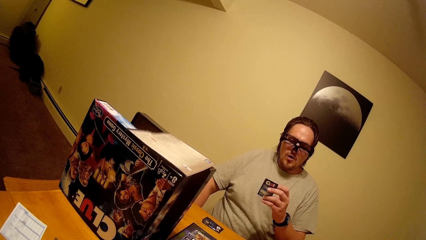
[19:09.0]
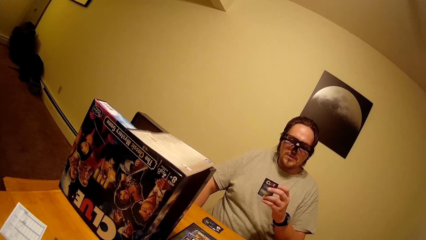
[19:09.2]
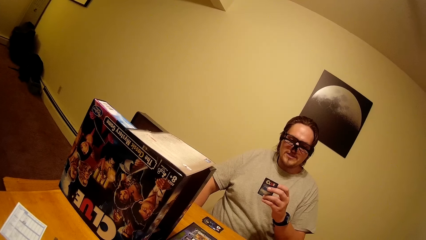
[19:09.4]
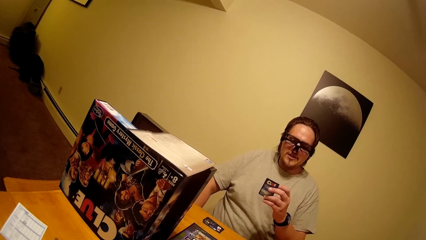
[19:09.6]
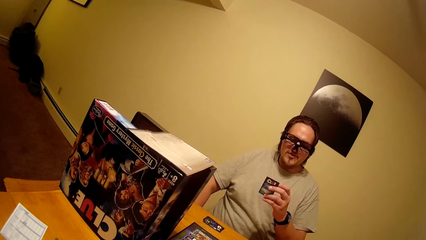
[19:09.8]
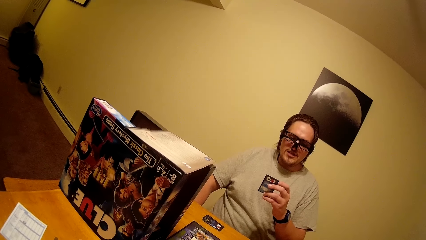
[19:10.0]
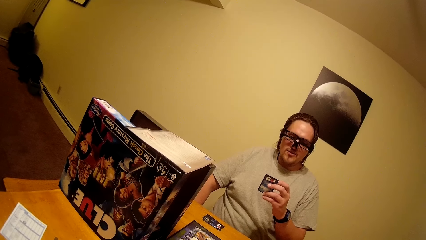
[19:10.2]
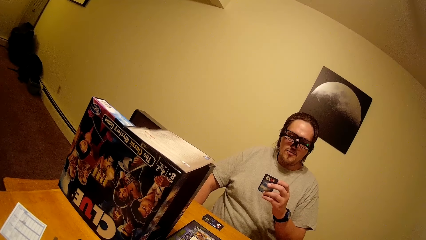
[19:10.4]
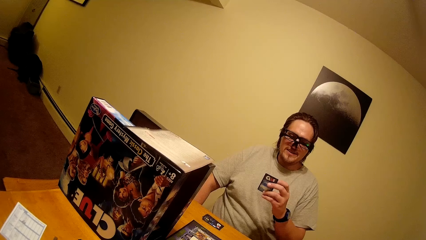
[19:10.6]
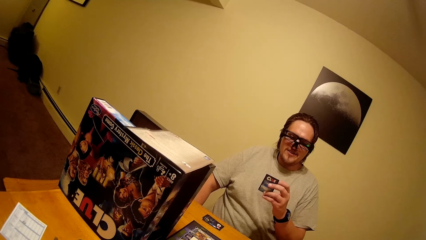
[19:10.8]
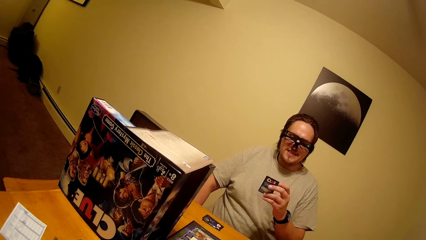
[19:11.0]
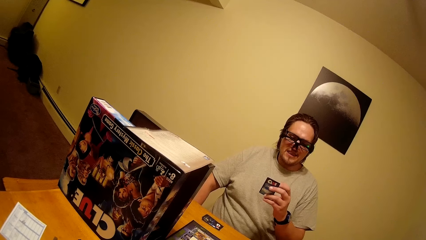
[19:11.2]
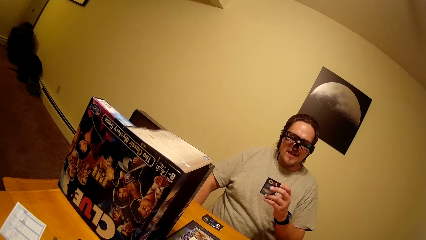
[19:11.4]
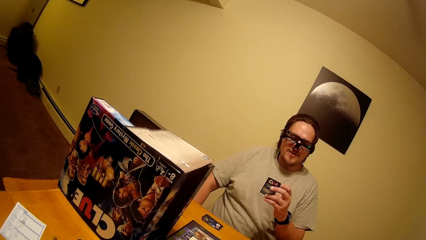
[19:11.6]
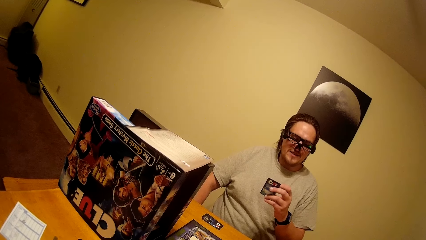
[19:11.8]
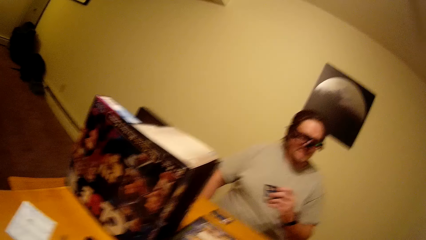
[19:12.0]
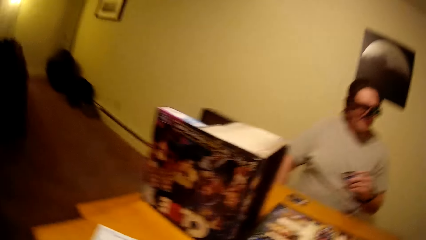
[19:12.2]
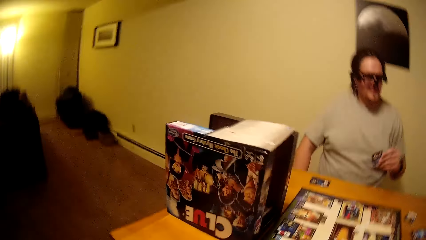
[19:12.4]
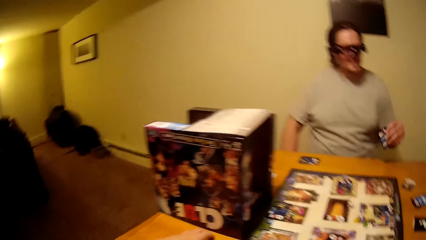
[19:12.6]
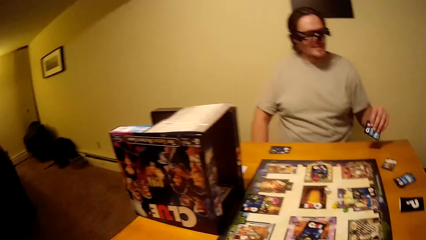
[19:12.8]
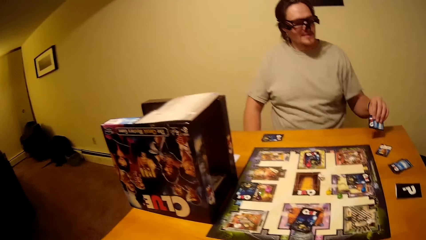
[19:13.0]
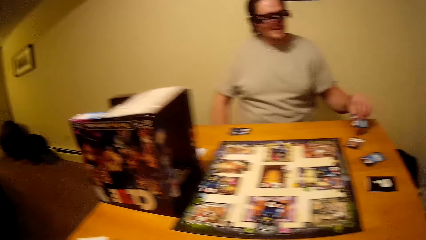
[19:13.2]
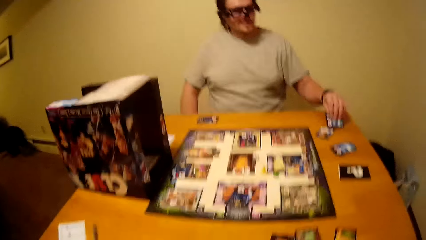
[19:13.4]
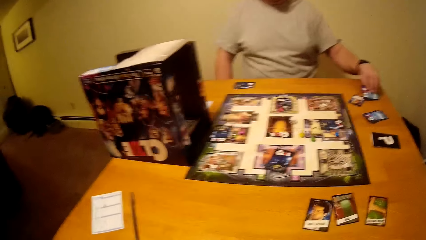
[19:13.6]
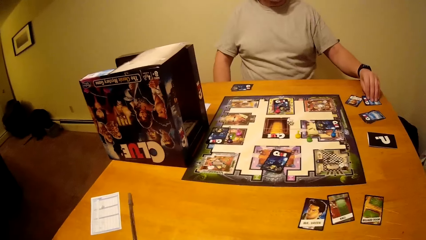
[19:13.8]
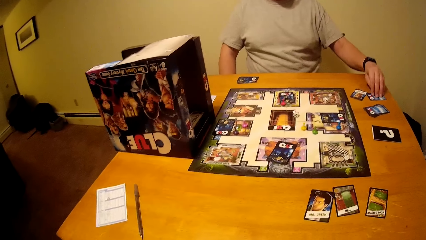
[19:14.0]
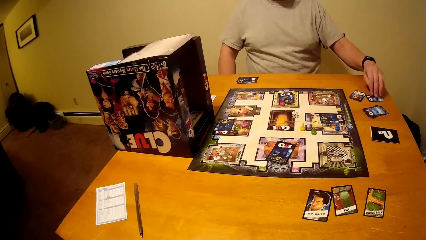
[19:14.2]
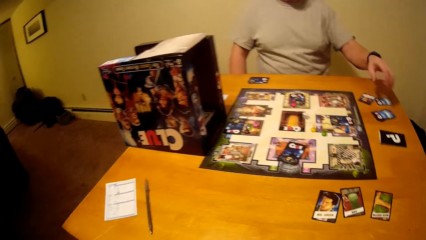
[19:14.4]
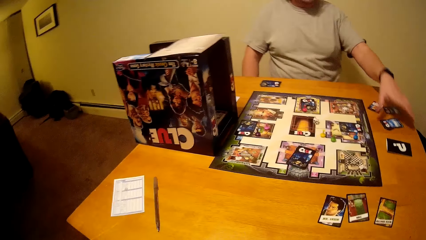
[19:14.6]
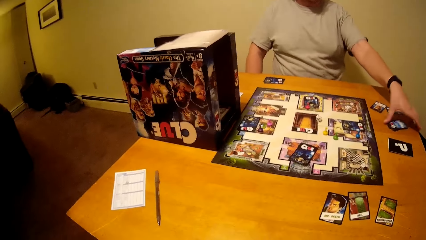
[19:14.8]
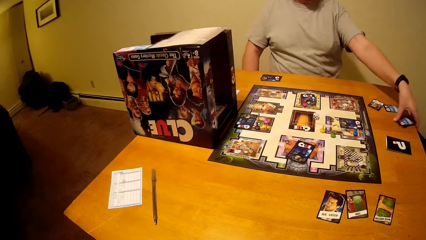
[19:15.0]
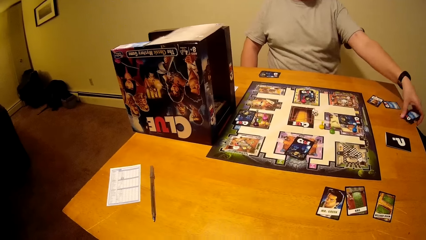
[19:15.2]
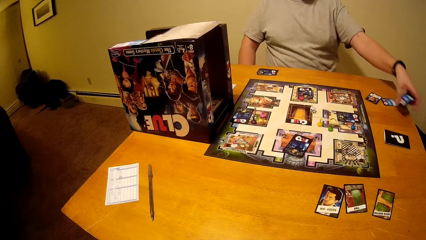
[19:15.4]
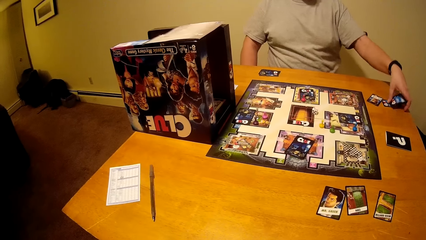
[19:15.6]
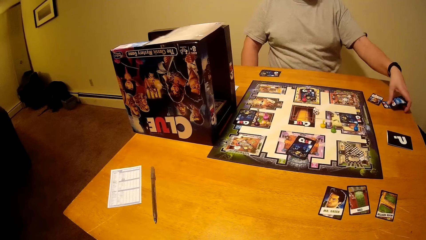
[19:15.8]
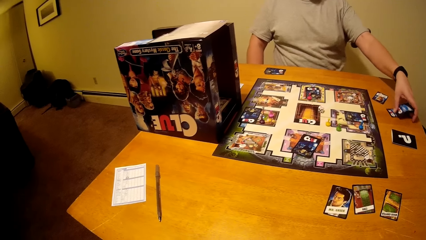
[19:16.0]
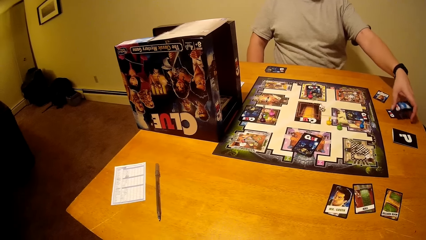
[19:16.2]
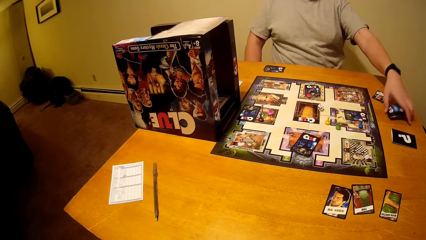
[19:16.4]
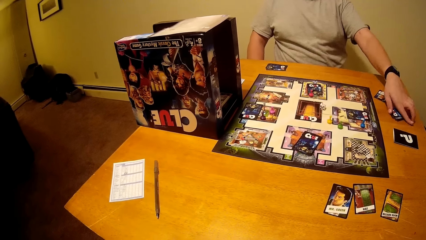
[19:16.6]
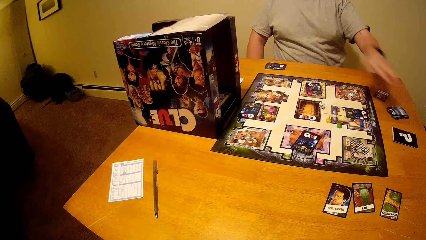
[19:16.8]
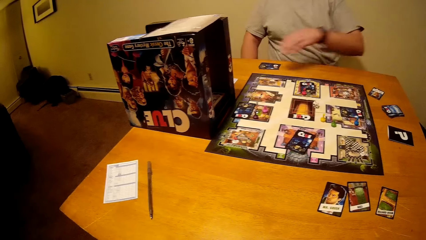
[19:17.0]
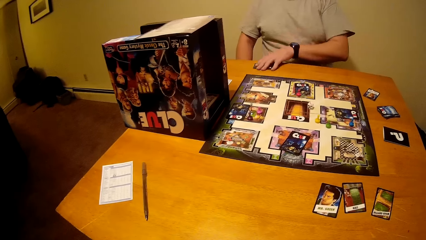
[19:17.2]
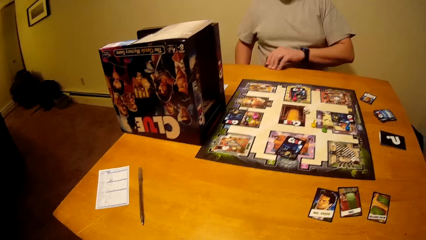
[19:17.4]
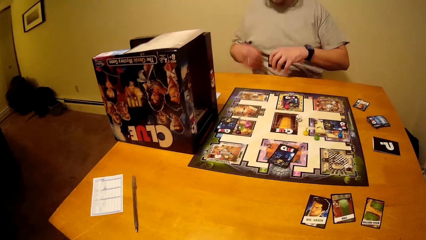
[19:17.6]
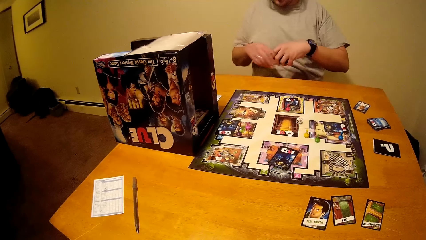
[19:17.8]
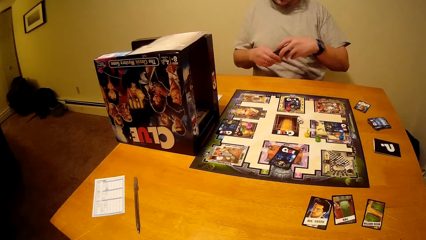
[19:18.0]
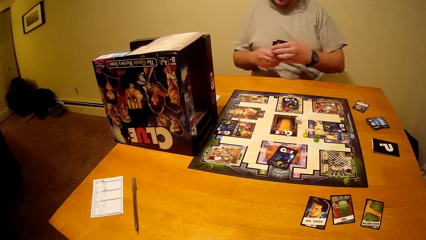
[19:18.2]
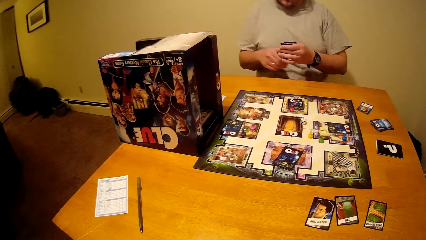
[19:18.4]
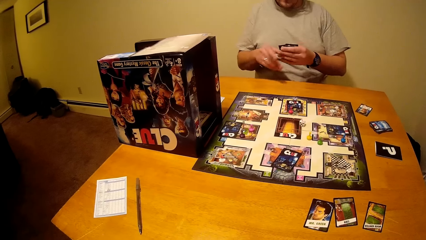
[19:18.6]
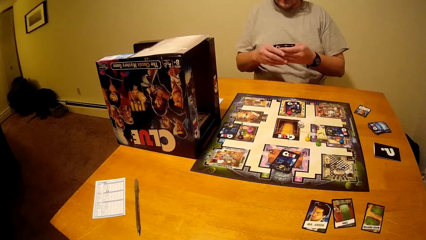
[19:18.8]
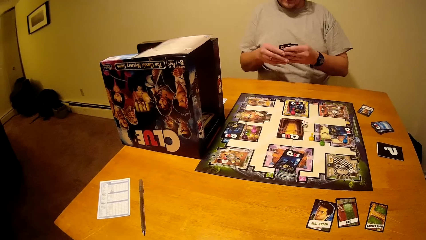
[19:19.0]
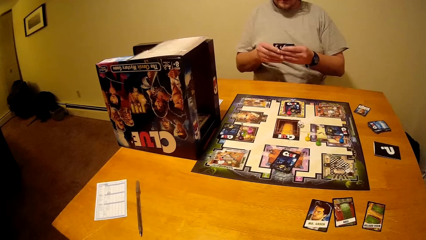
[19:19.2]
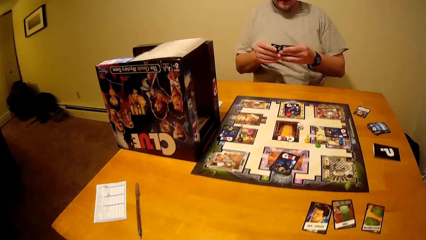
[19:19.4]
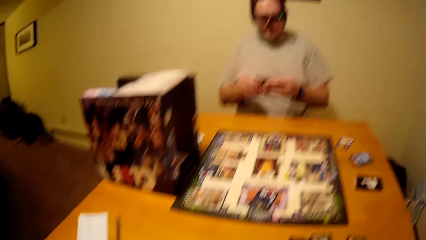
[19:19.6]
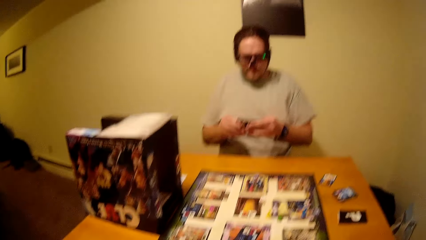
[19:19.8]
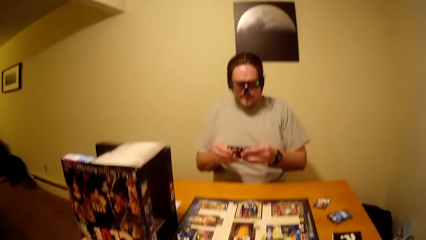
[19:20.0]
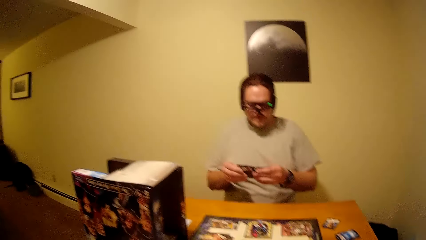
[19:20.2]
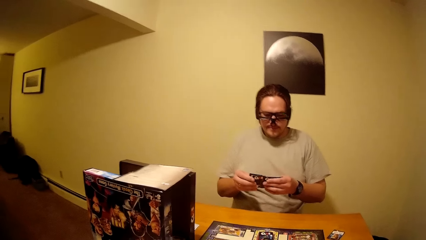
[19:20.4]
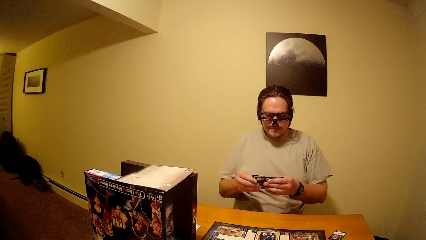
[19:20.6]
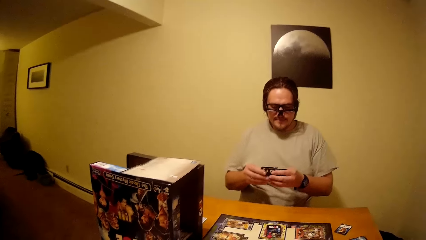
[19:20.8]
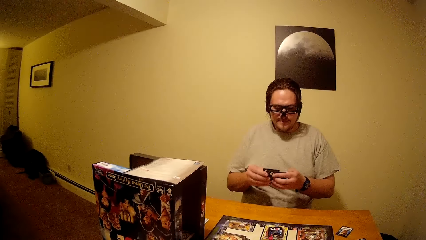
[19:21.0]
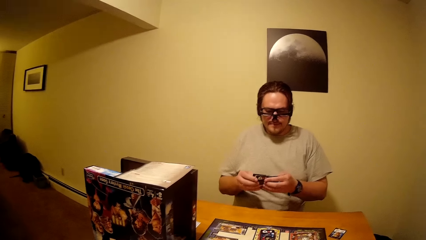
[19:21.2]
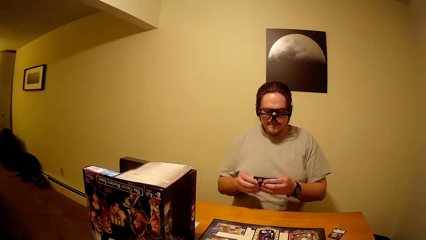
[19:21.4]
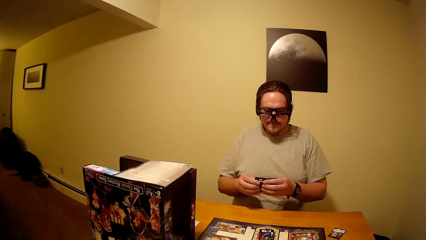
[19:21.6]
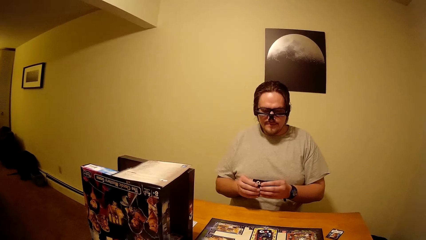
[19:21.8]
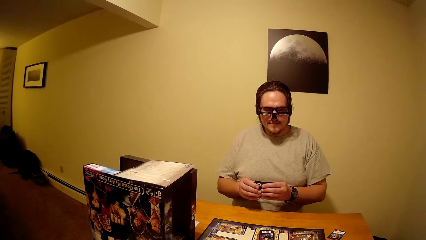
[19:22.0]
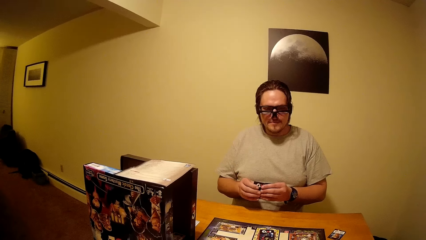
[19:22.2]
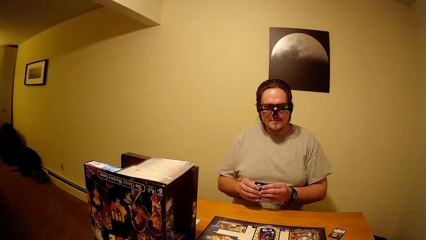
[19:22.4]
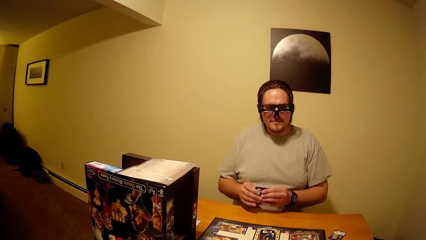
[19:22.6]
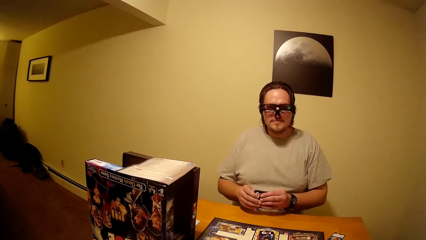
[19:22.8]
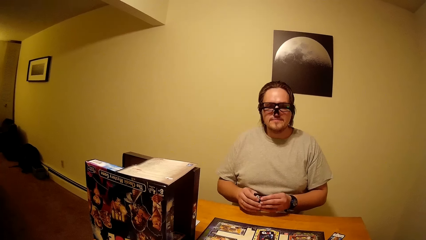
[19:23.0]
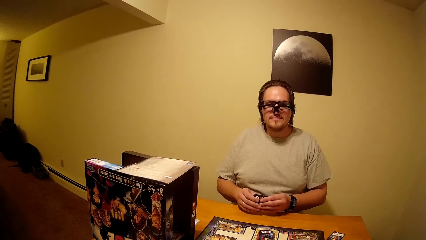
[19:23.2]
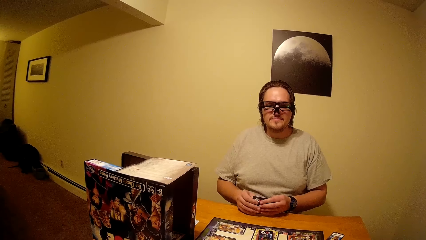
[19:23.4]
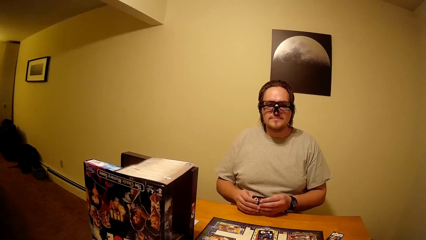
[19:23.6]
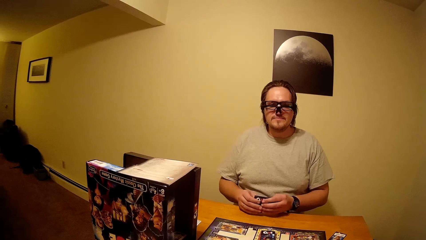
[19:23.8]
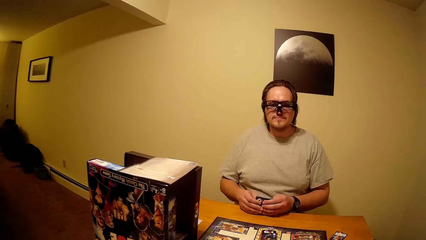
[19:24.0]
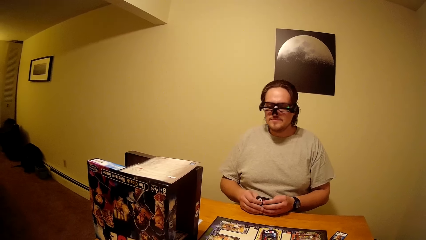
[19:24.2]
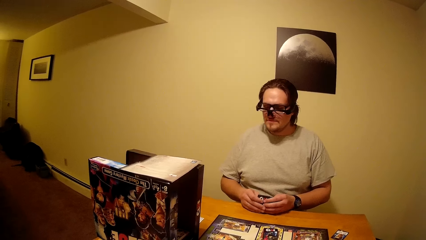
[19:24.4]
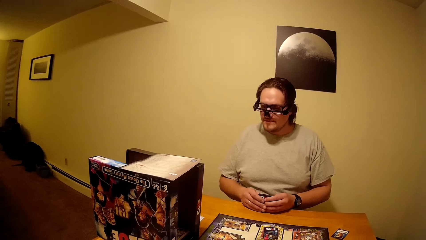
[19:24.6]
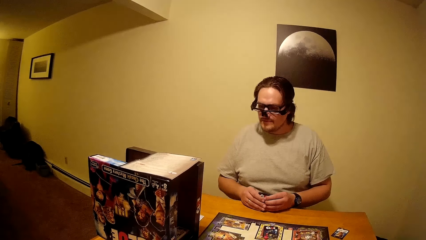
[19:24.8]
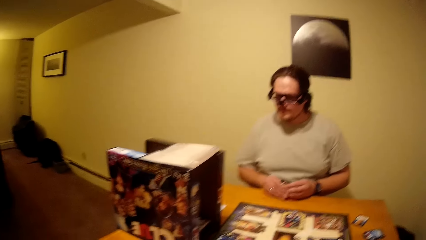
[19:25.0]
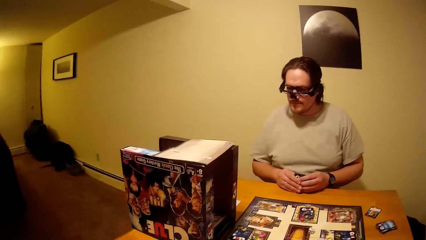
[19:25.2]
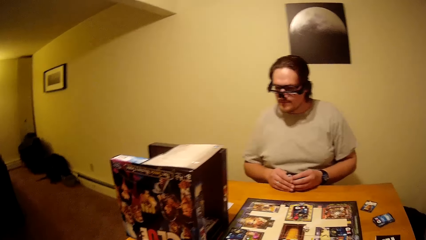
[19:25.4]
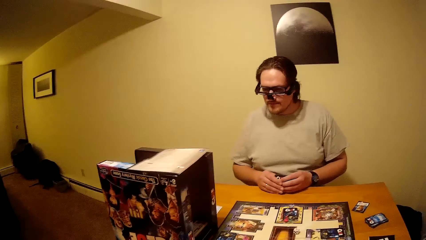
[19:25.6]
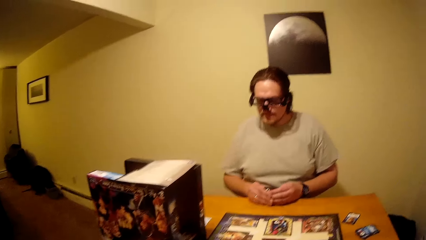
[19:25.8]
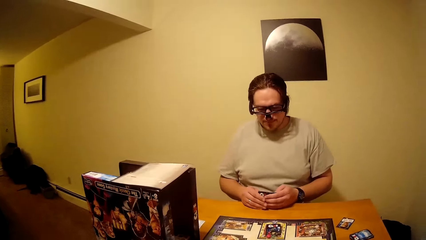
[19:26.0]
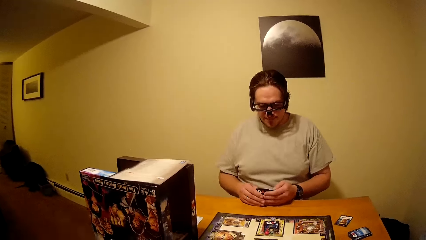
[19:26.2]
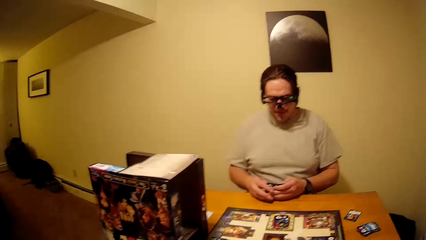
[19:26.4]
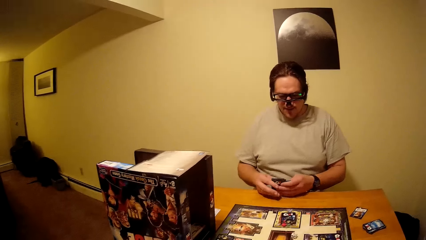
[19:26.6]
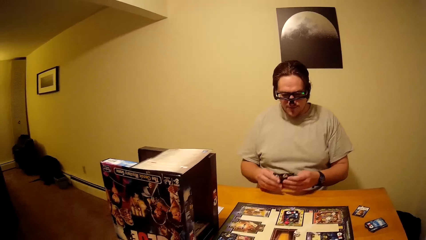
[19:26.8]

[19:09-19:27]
A man holds the playing cards. The man places the playing cards on the table. The man moves the playing cards on the table. The man holds the board game cards on his hands.
